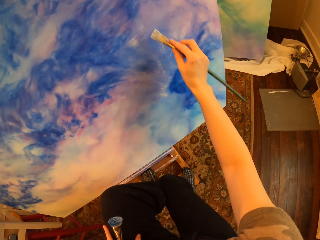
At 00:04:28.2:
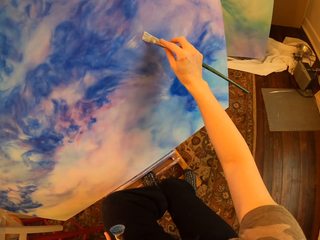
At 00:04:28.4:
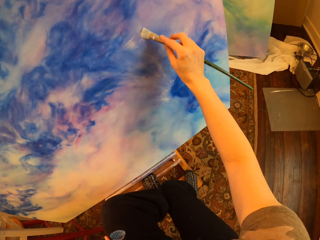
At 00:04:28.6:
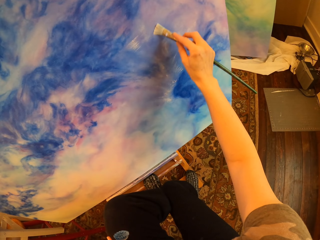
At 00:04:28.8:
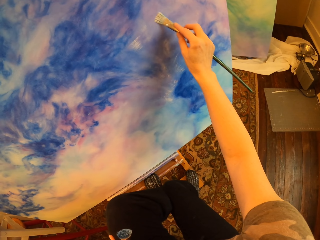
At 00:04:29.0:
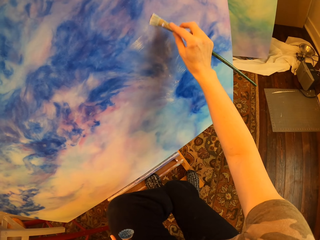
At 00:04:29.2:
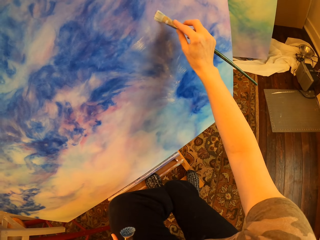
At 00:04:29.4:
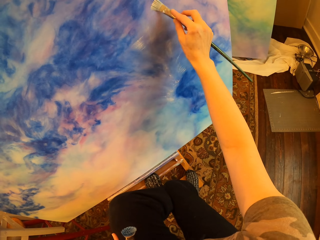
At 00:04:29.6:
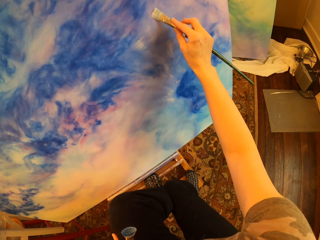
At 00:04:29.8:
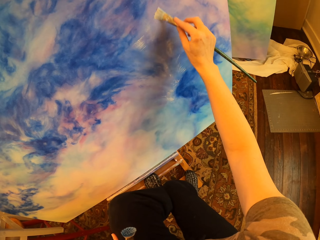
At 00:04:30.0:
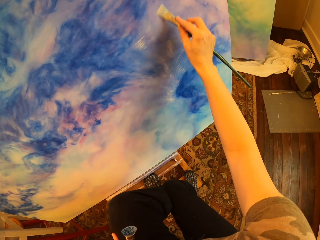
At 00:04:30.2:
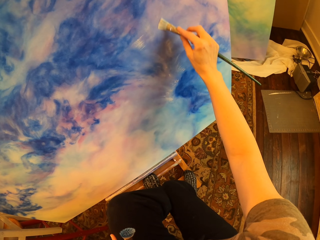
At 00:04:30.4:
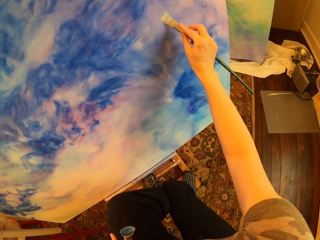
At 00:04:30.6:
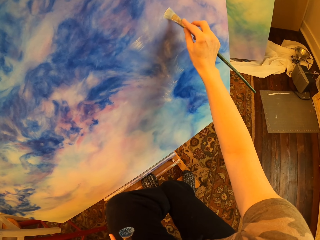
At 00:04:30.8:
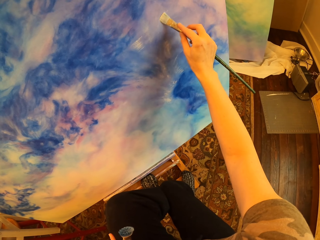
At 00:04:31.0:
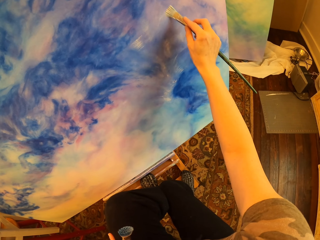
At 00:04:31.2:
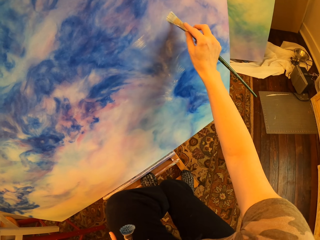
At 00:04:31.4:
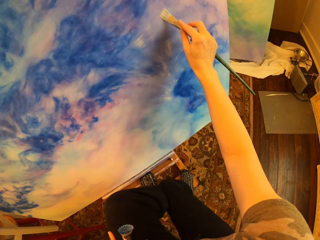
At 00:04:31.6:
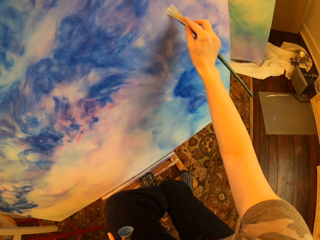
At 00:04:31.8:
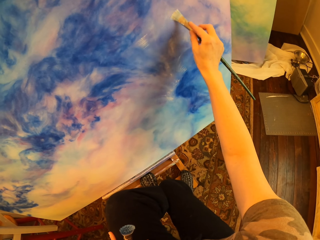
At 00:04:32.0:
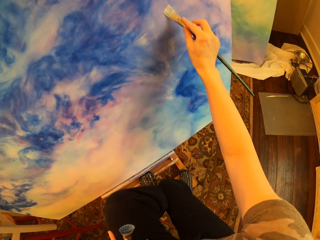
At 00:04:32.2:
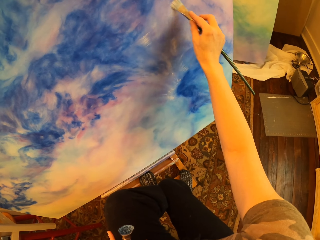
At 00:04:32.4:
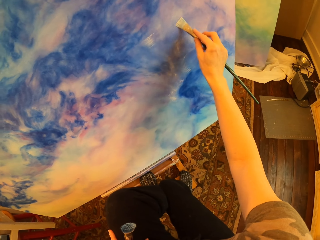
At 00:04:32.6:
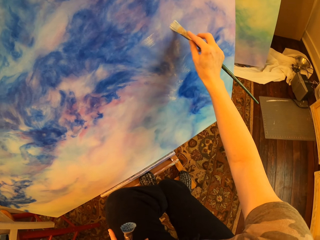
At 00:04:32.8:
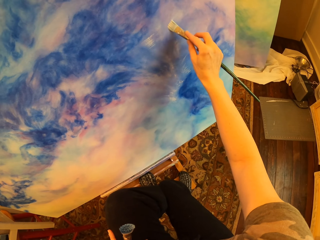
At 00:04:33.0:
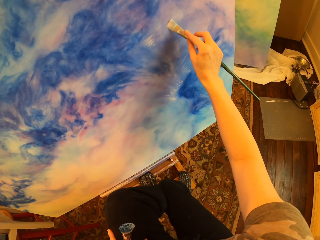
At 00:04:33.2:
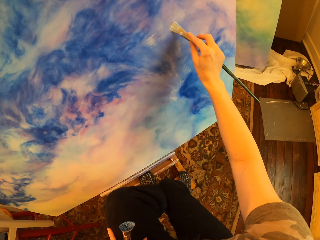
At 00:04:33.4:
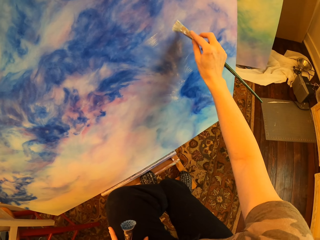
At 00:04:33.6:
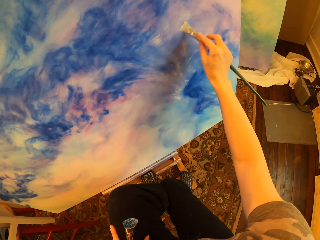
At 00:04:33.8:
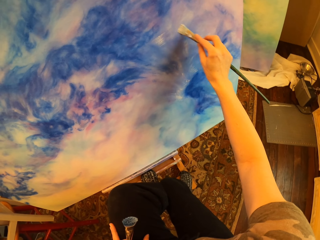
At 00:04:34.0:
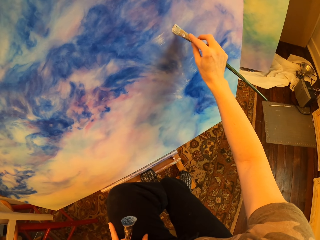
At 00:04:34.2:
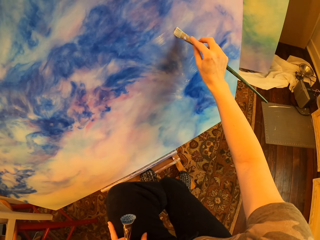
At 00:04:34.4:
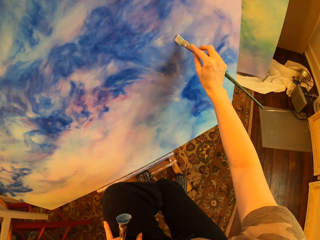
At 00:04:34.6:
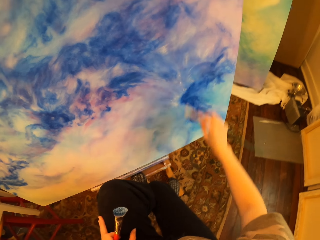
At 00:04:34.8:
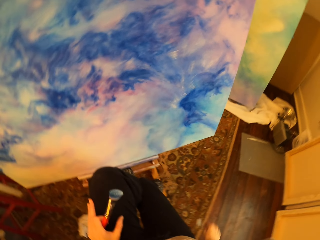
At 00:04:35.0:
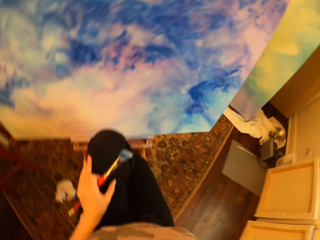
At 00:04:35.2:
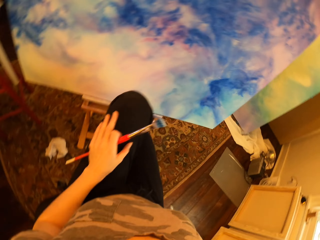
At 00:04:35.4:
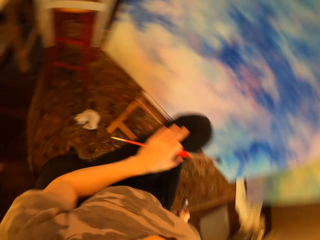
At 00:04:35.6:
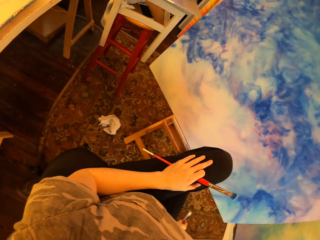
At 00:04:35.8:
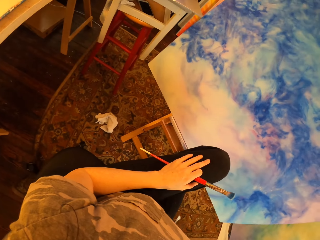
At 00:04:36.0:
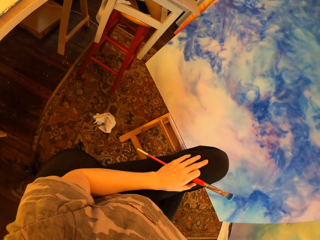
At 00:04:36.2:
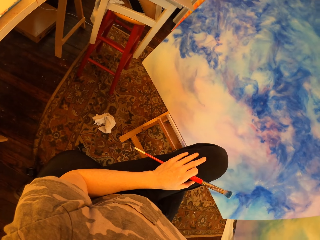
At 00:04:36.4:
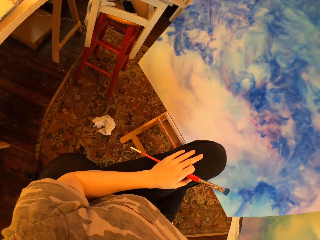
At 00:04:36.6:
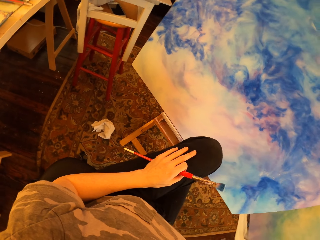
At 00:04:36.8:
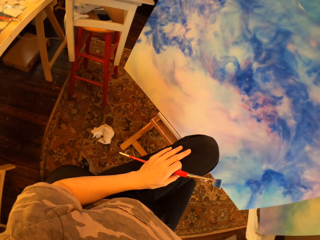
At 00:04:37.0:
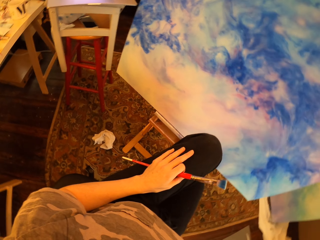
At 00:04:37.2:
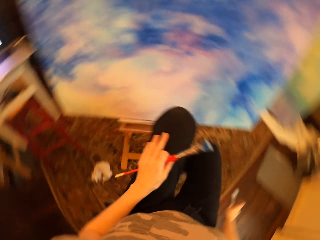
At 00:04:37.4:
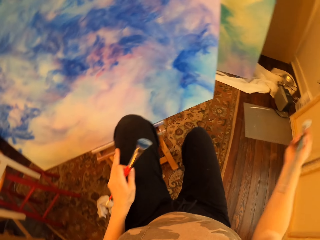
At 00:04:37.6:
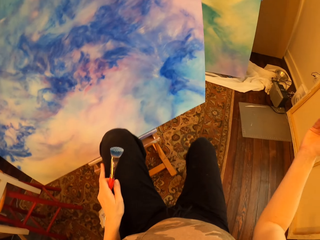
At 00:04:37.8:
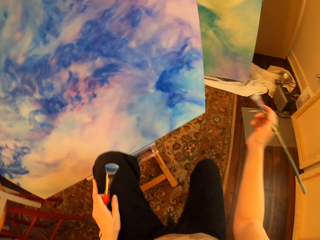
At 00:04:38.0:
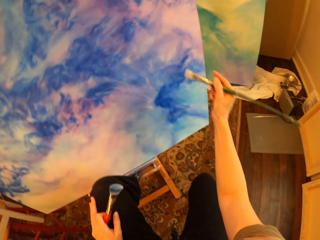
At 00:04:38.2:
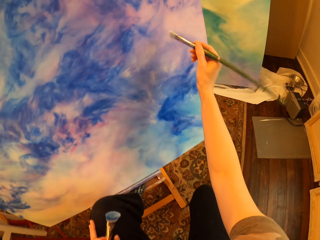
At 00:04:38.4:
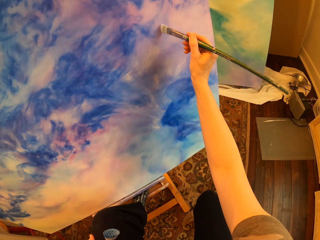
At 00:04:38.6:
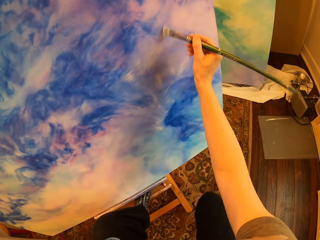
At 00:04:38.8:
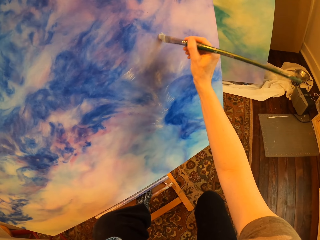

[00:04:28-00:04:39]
The camera wearer paints on the drawing paint. They hold the paintbrush.

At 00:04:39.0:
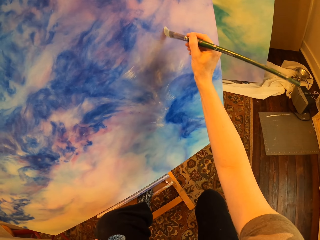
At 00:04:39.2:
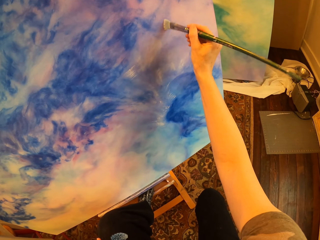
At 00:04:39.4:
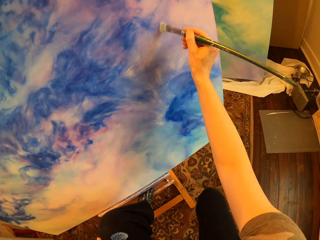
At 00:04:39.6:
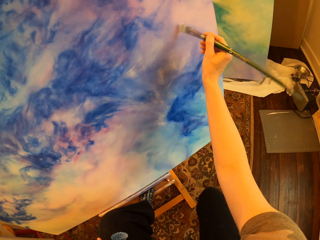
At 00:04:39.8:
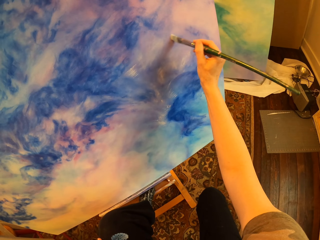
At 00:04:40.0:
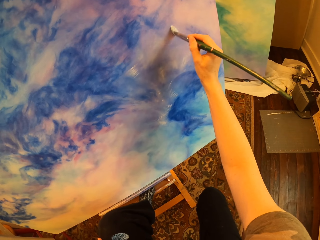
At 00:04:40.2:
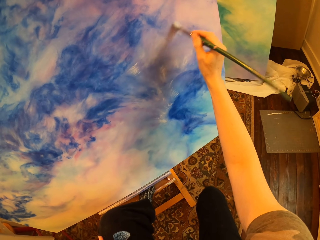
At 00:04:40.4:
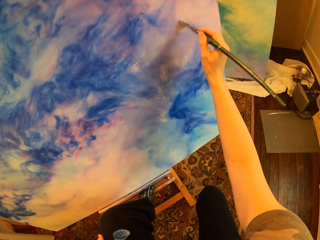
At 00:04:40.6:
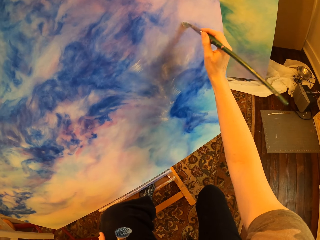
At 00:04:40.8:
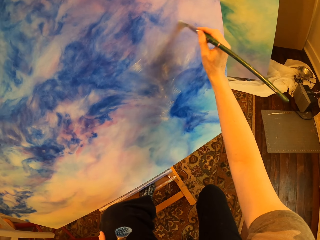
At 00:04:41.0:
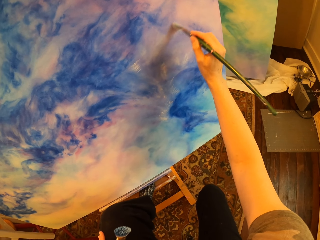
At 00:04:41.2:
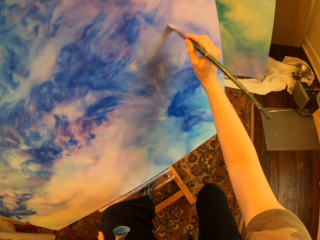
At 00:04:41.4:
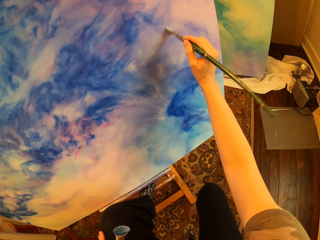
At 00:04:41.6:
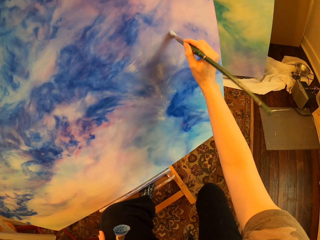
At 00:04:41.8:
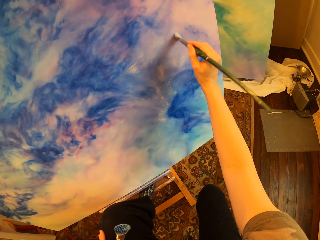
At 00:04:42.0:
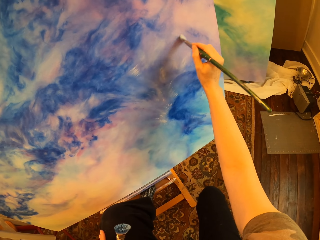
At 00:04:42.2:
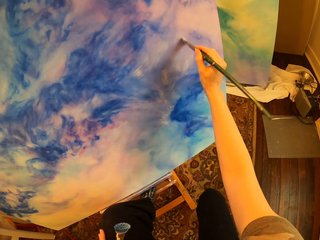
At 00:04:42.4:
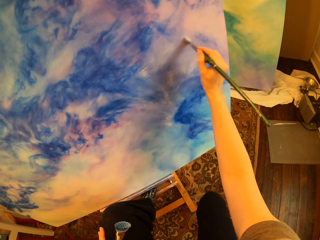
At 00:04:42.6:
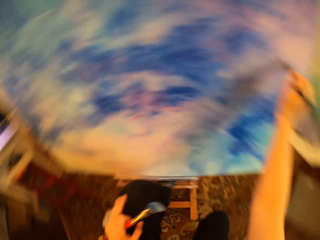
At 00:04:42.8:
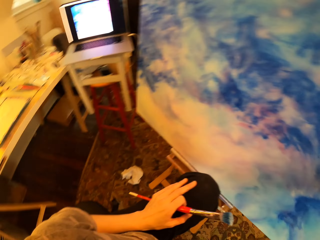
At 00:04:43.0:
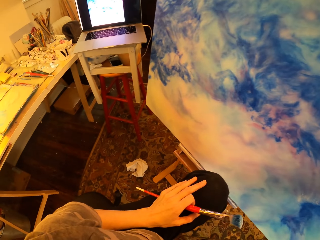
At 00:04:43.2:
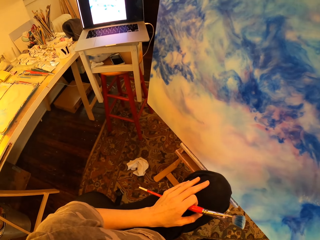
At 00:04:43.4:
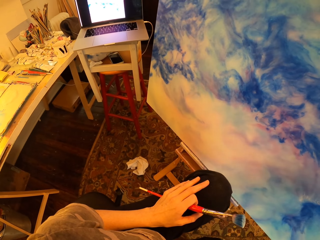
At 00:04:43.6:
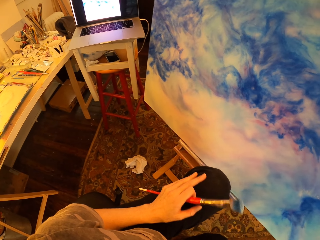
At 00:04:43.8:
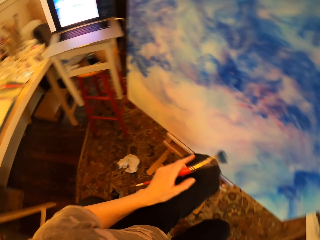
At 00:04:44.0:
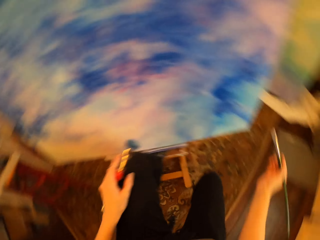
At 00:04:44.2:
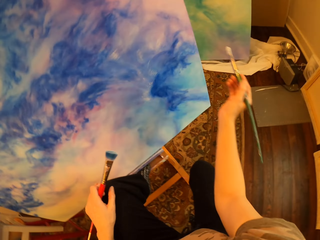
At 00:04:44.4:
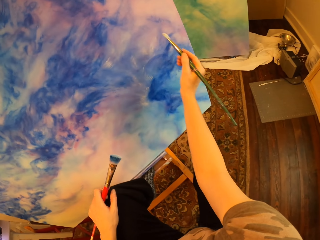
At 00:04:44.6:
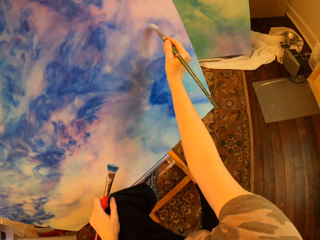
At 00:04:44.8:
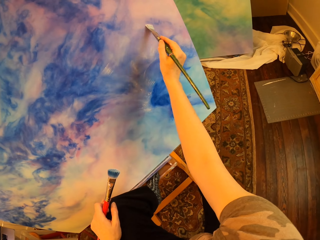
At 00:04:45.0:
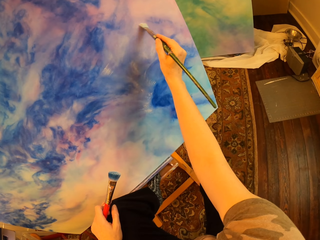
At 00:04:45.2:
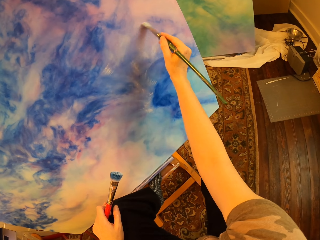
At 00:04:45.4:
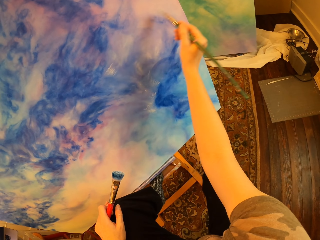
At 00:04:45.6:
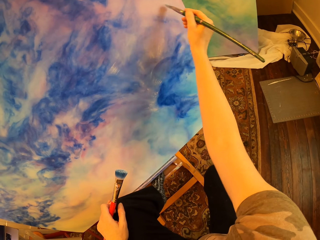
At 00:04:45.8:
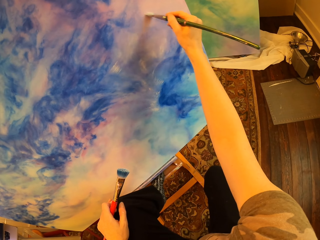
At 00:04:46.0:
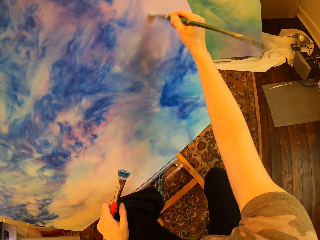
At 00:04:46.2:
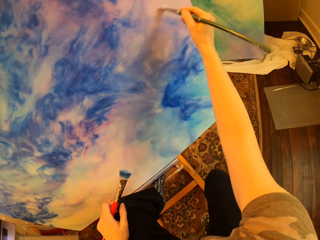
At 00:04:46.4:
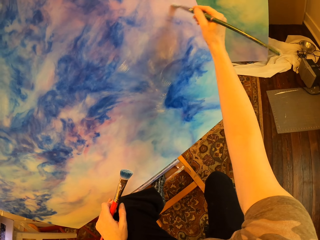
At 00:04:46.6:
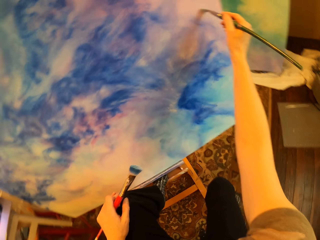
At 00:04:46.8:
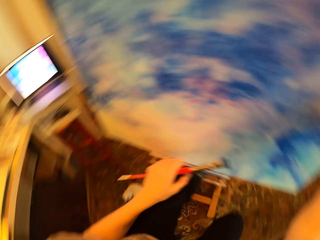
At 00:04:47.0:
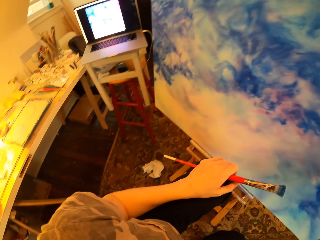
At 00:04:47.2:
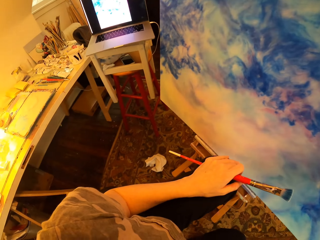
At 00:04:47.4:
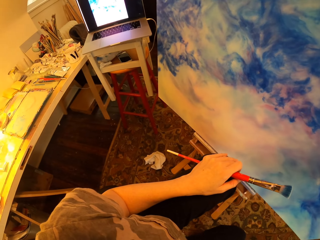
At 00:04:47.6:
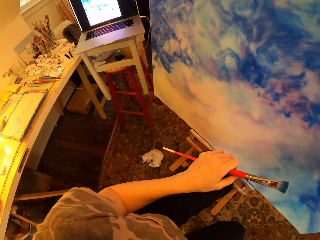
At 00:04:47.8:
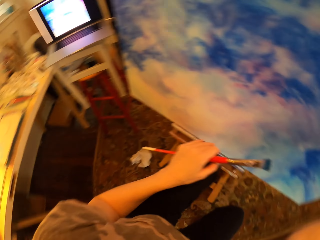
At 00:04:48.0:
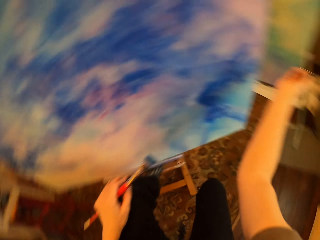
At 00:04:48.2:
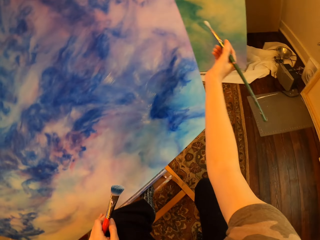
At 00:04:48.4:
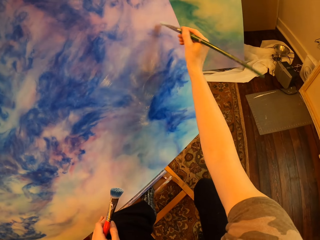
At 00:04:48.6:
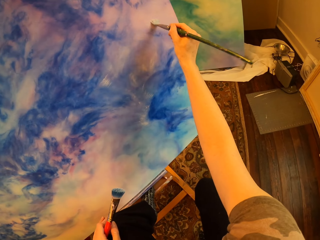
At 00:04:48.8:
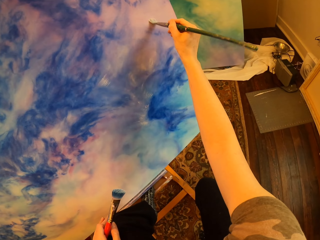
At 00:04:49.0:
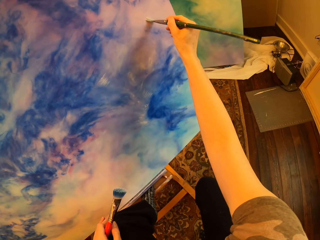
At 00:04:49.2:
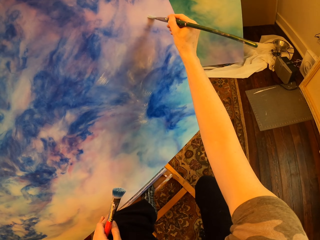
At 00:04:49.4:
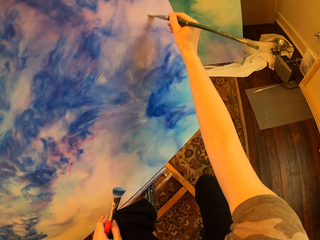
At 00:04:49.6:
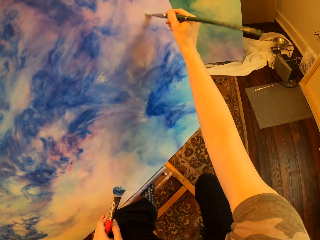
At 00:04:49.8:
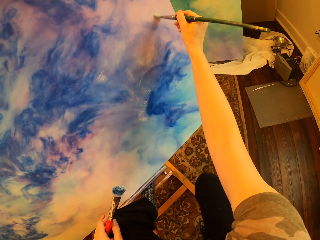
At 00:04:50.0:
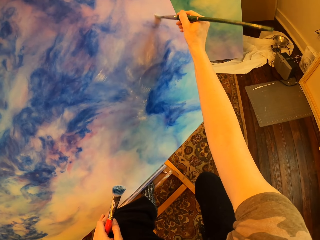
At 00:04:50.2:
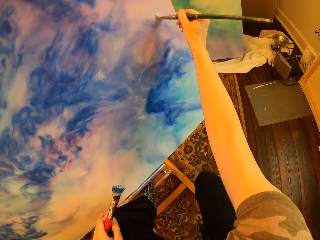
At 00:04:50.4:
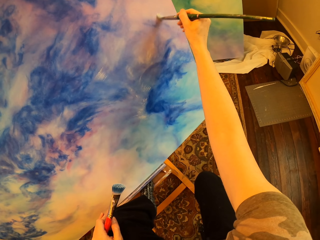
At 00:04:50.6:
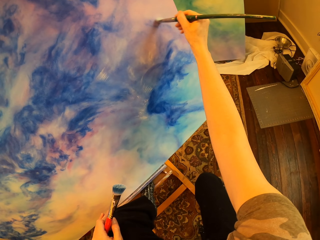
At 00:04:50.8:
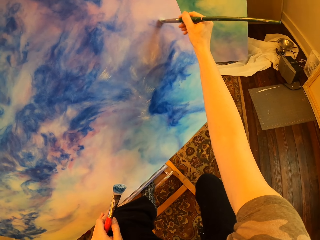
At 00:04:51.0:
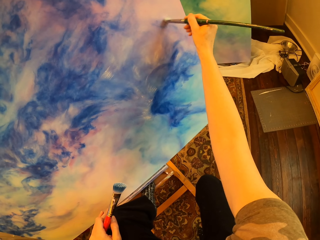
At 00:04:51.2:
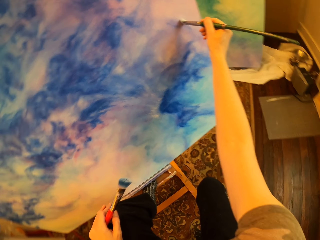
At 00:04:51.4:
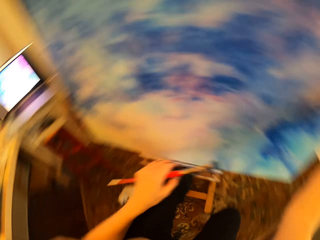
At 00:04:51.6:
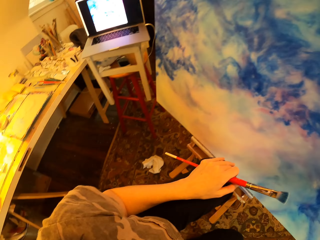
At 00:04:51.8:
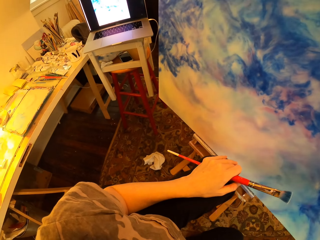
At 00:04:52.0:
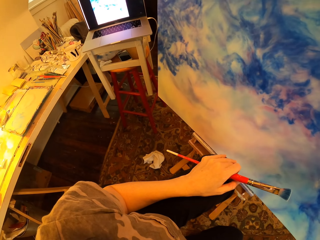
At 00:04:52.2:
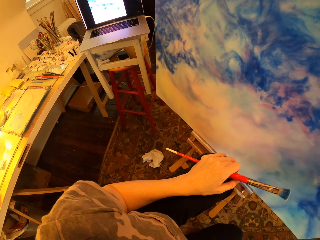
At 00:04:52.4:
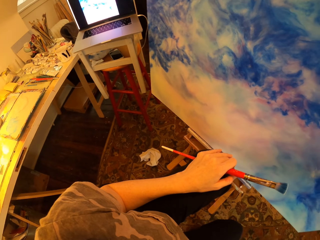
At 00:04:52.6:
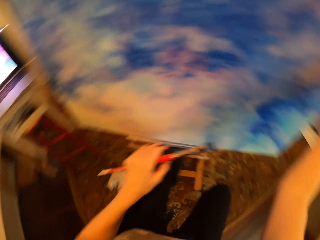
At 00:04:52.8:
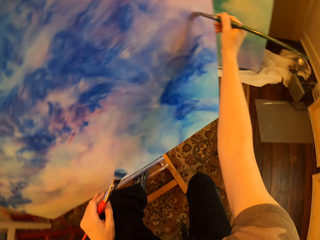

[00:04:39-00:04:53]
The camera wearer paints on the drawing paint. They look at the laptop.
